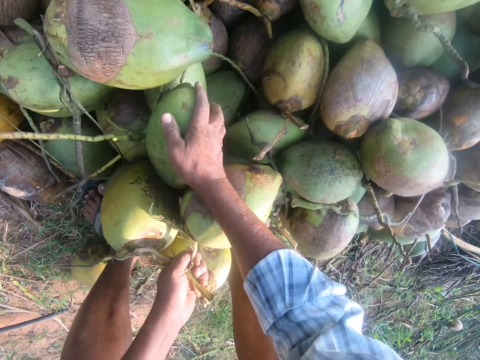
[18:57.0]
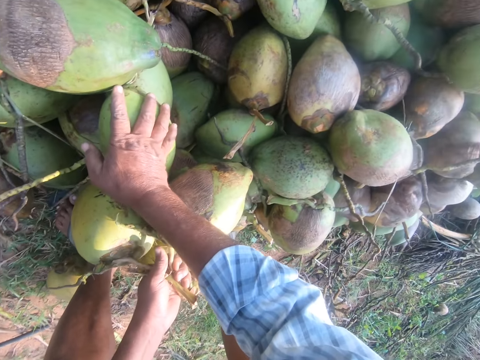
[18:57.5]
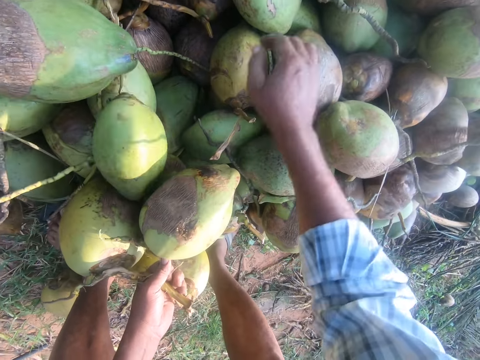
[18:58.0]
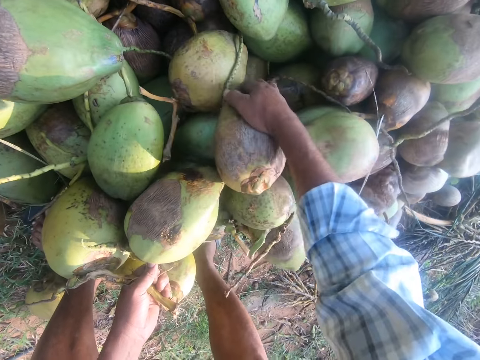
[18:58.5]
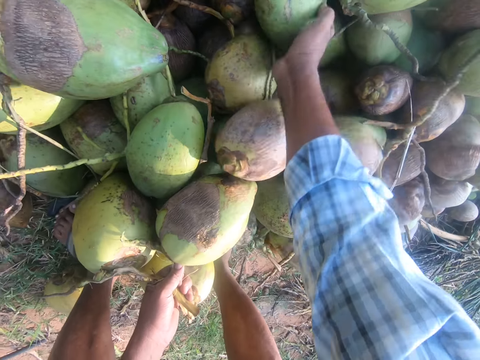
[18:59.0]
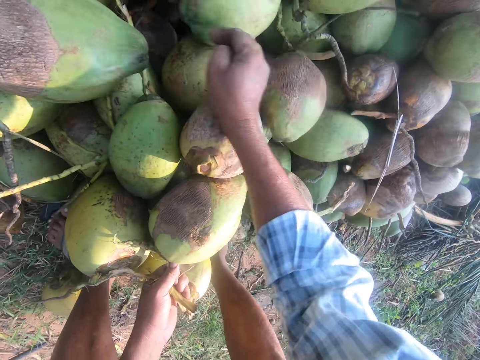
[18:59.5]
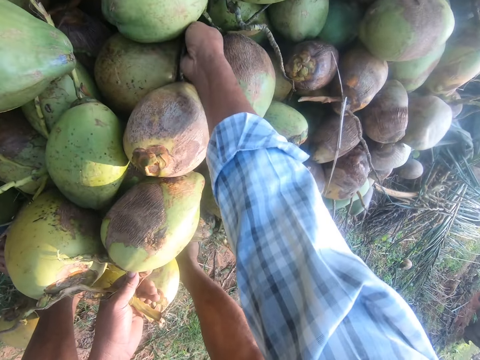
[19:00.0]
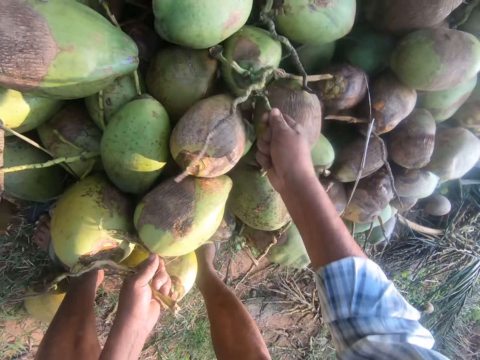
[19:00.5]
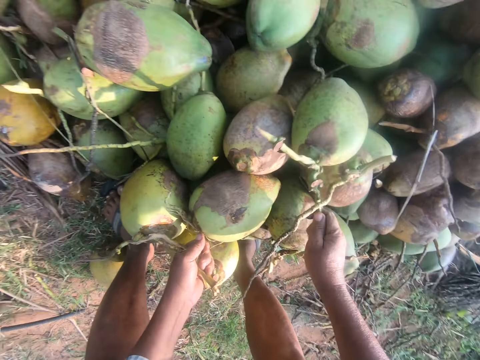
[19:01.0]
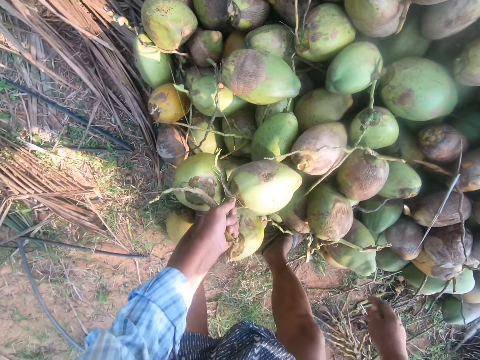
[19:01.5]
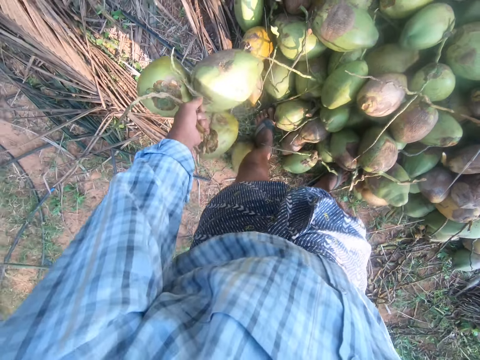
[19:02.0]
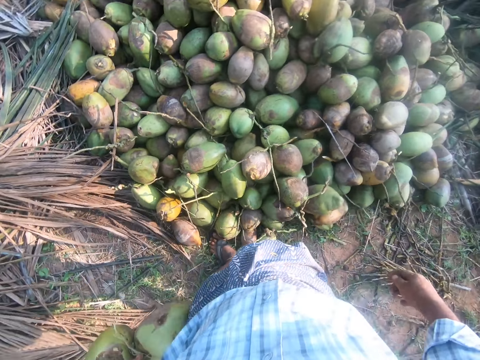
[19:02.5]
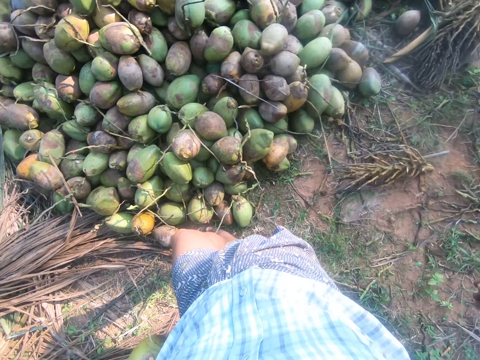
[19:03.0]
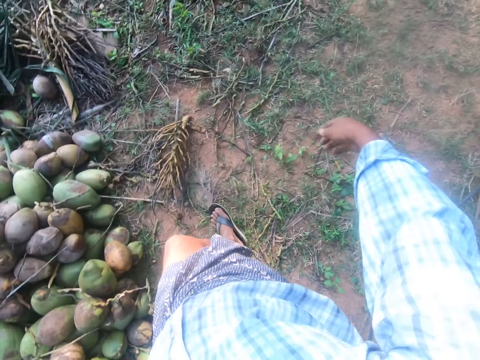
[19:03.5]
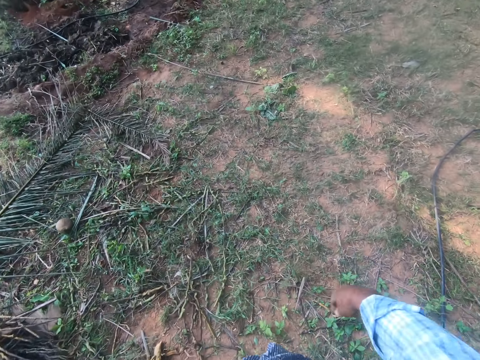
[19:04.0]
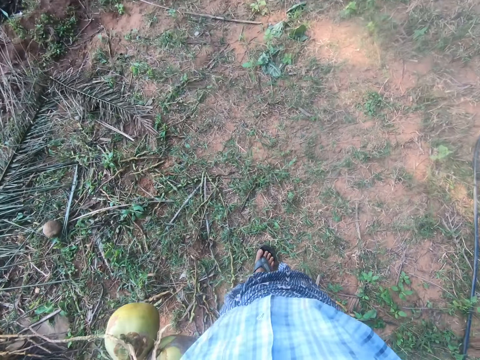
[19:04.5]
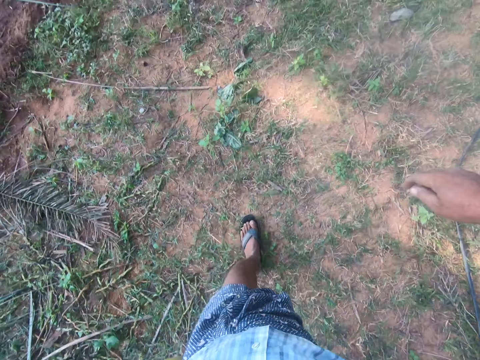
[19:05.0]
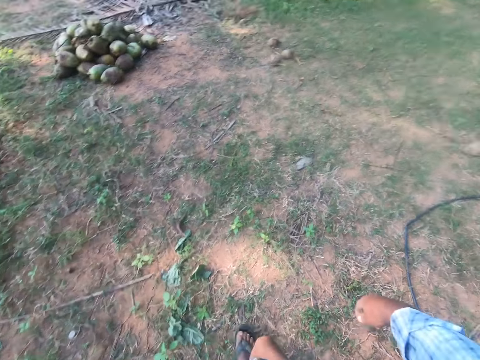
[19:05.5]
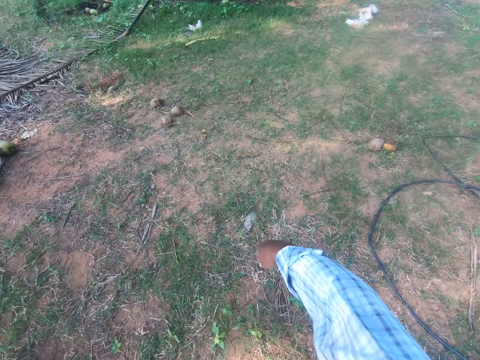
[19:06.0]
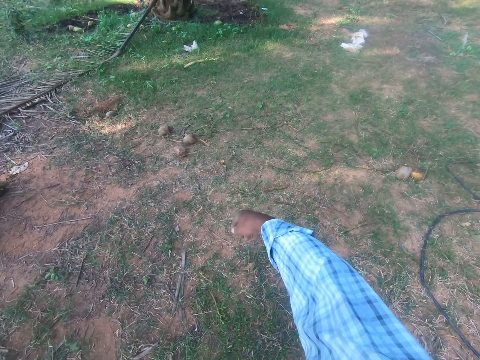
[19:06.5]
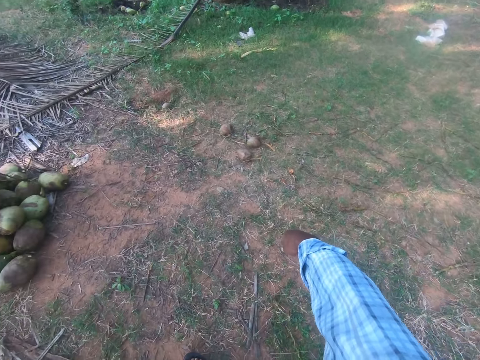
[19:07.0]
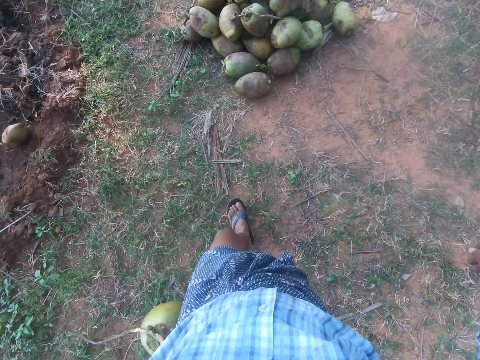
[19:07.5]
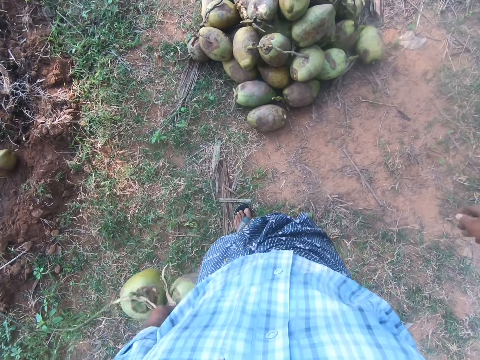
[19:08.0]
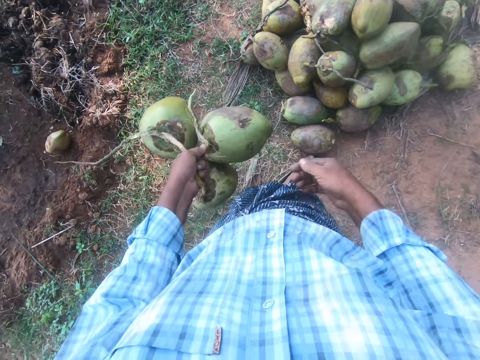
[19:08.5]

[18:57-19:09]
The camera wearer looks at the coconuts. They move coconuts. They pull a coconut on the ground. They pick up a coconut. They stand up and look at the coconuts. They walk away from the heap of coconuts.

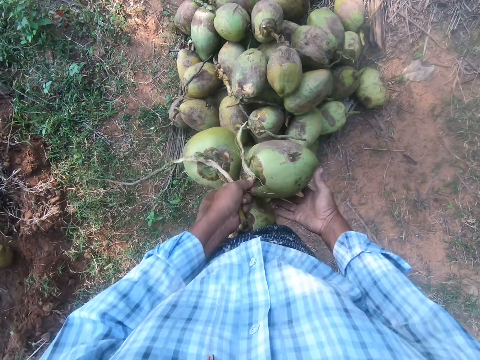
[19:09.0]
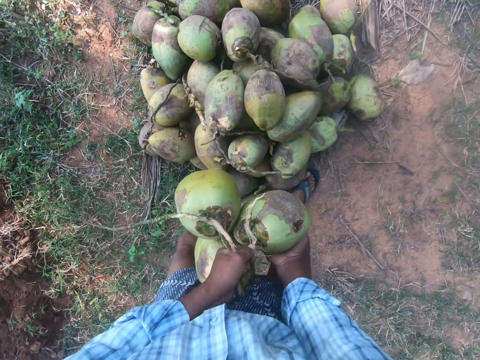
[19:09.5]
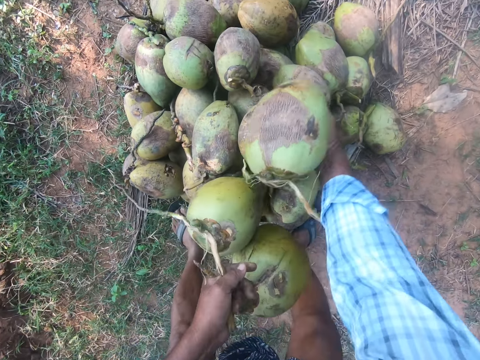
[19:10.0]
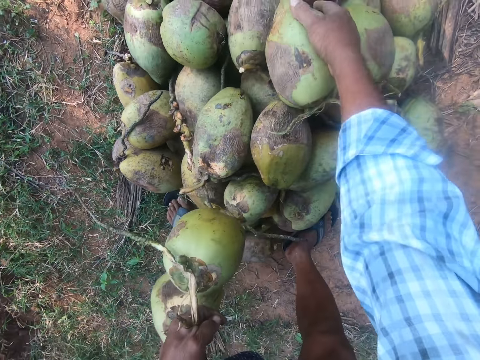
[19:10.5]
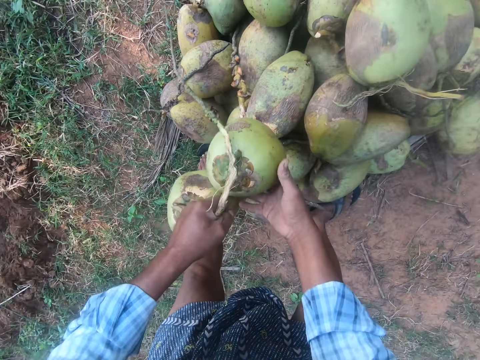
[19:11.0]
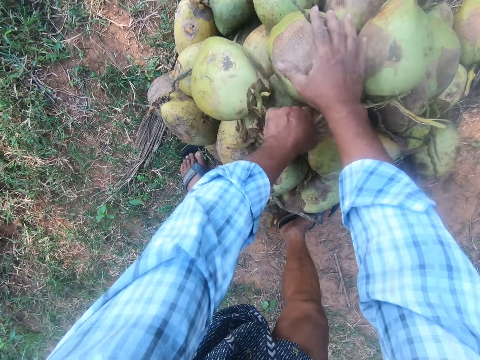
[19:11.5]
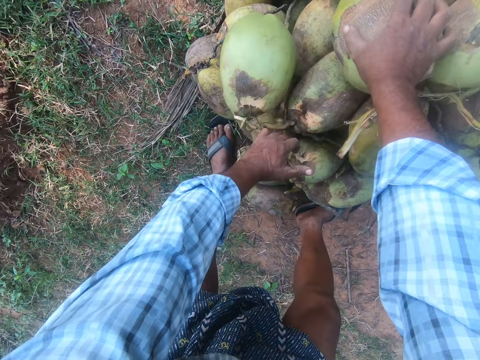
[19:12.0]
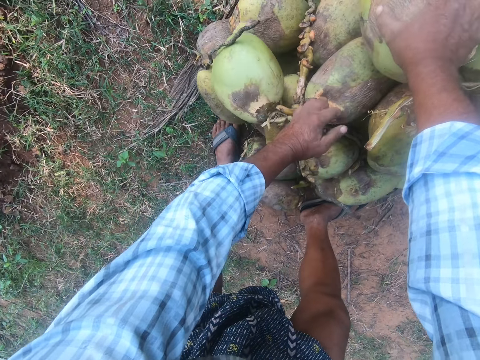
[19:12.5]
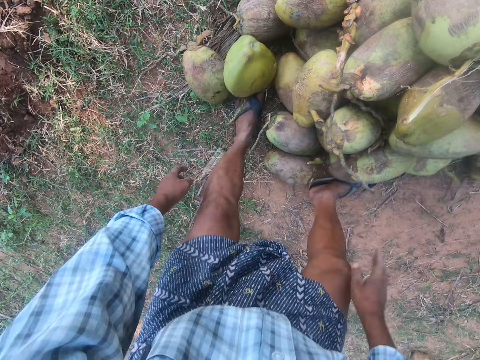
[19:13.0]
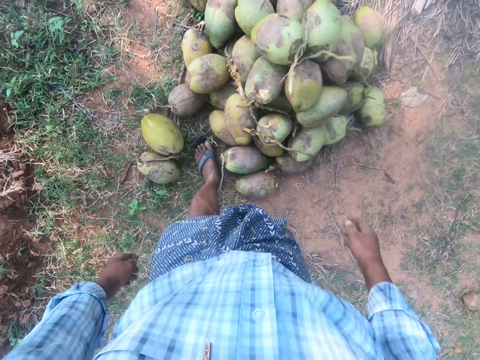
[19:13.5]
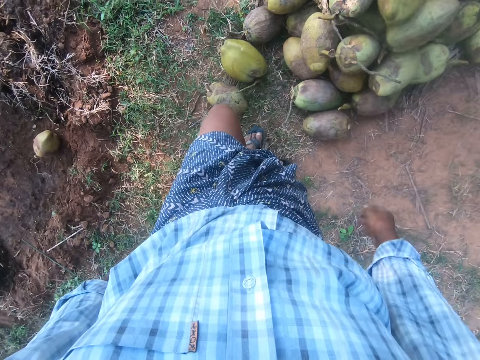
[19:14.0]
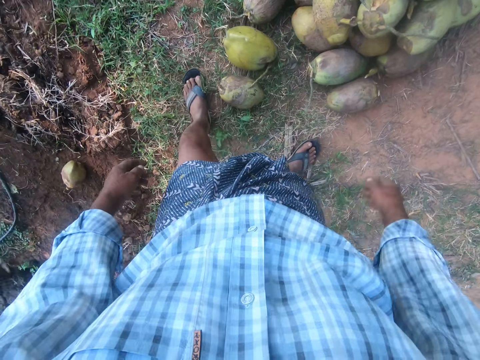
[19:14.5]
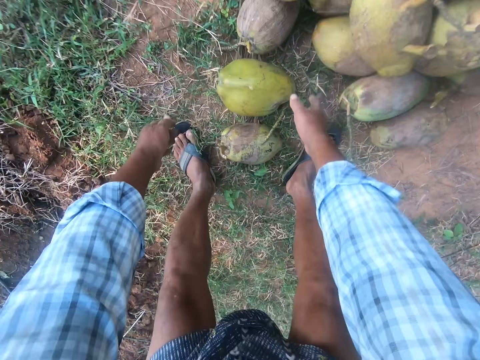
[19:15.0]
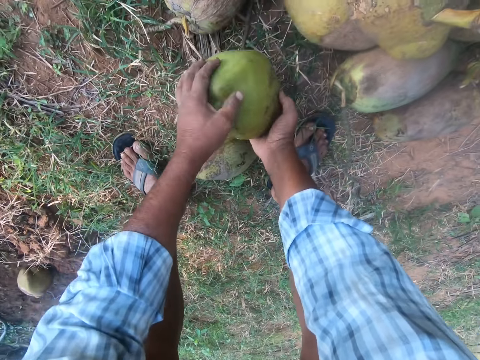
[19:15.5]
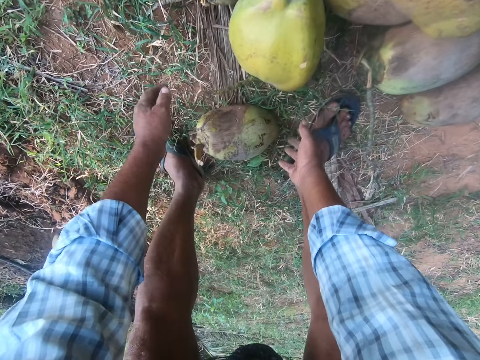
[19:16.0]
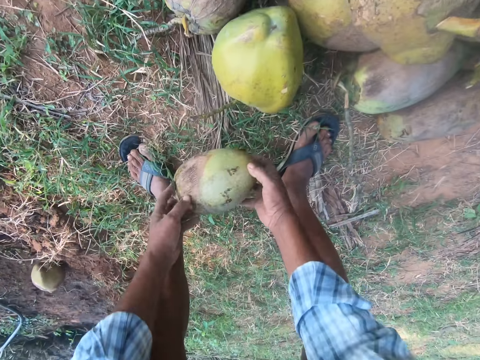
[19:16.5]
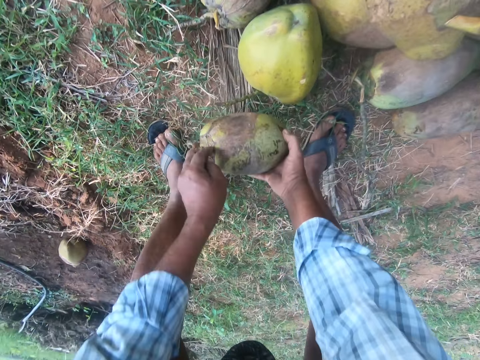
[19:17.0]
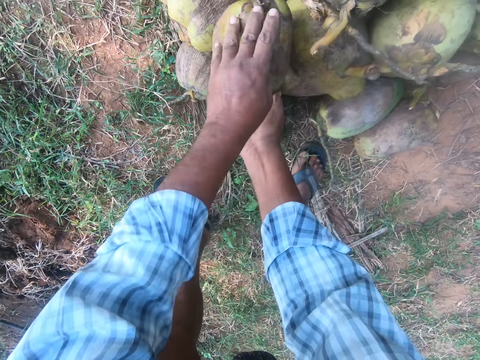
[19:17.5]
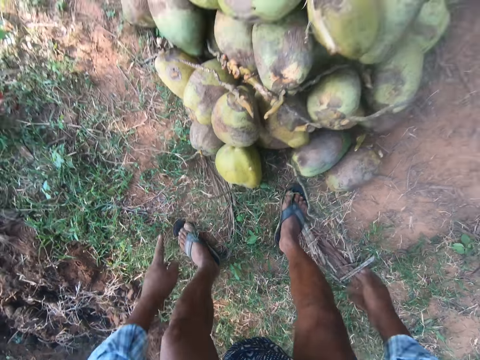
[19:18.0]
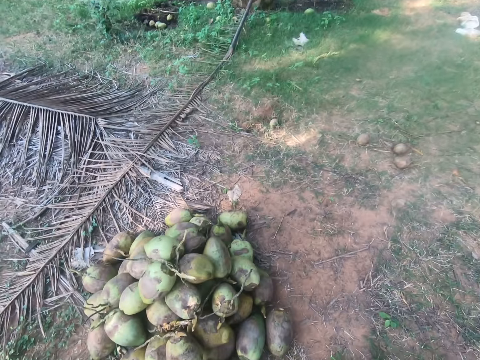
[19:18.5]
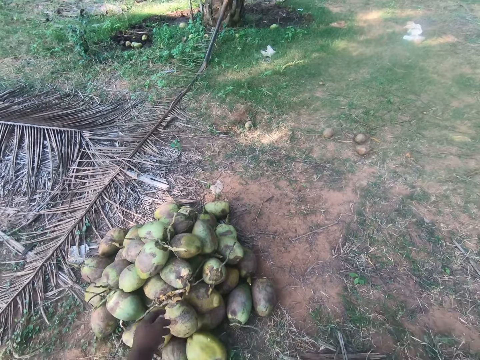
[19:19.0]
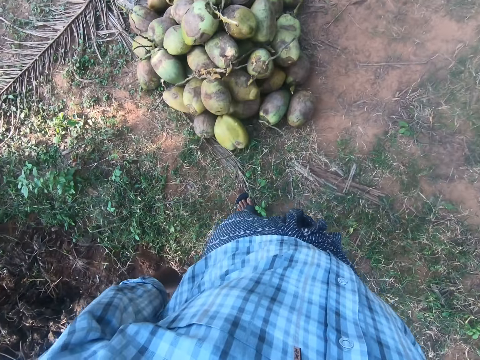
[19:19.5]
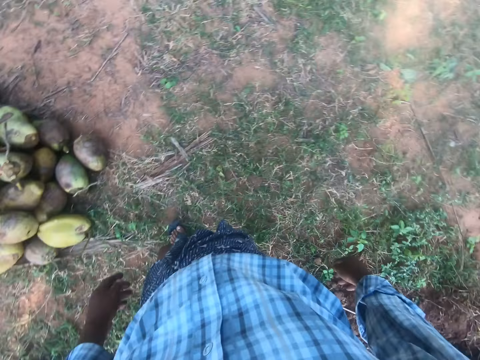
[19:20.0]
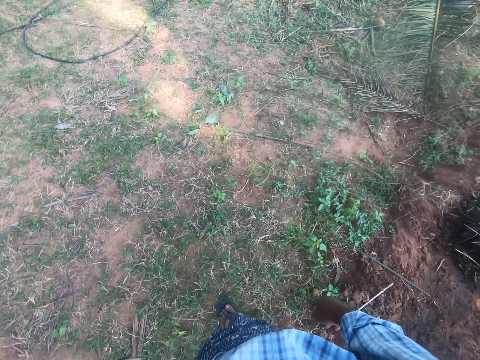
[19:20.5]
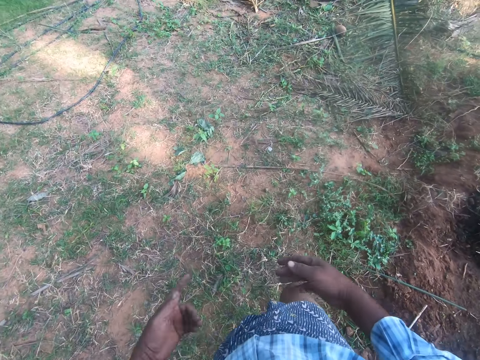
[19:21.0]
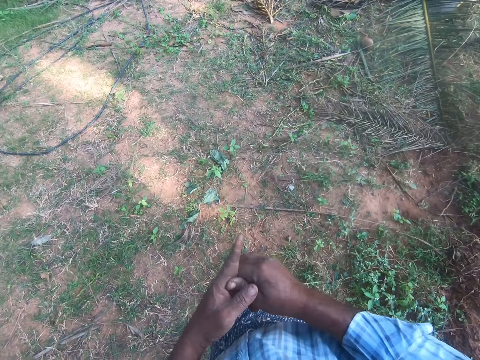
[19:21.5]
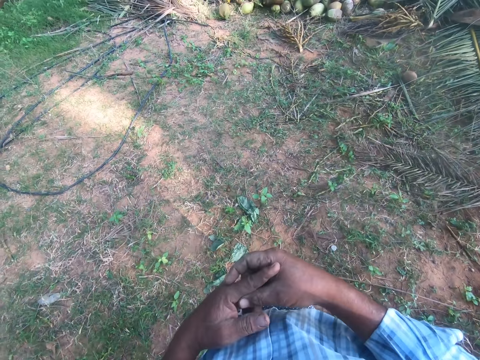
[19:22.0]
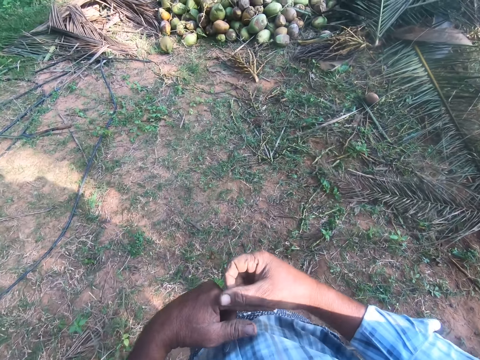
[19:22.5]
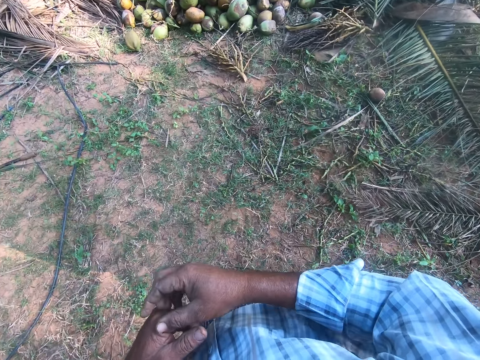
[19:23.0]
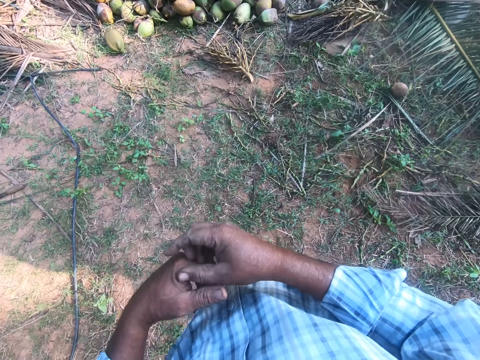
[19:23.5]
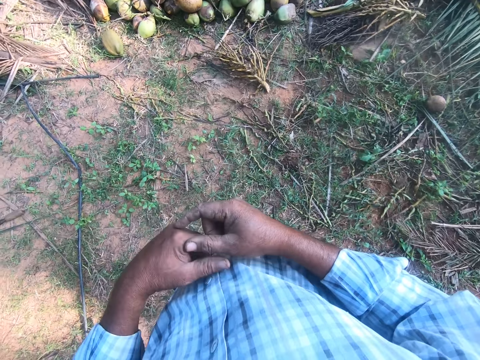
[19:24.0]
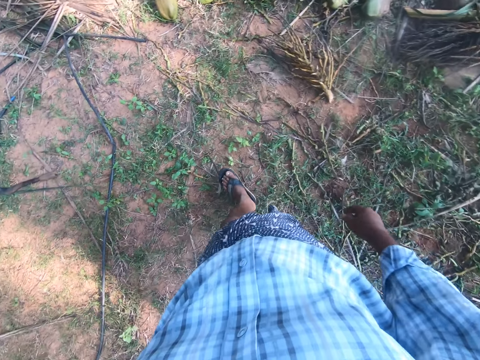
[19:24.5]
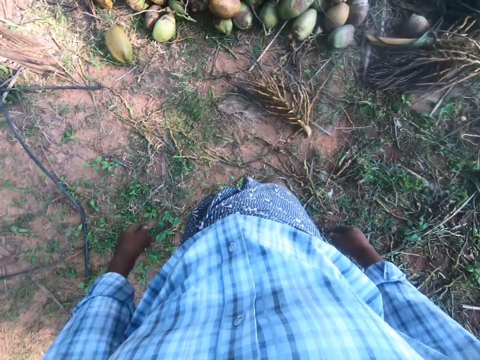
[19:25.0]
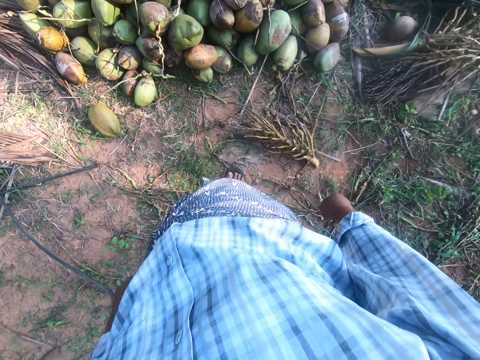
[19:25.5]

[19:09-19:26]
The camera wearer bends downwards. He puts the coconuts on top of others. He stands up and moves around. He bends downwards. He moves a coconut on the ground. He picks up a coconut on the ground and puts the coconut on top of others. He stands up and looks around. He walks back to the heap of coconuts. He scratches his fingers. He walks around.
